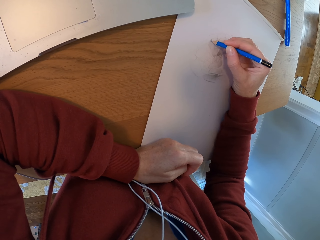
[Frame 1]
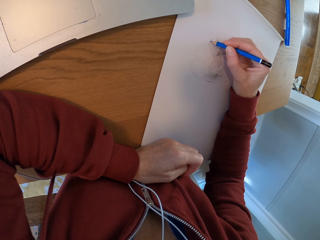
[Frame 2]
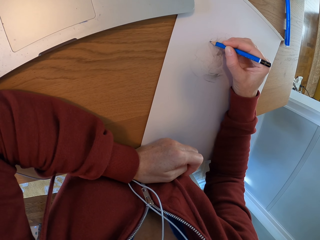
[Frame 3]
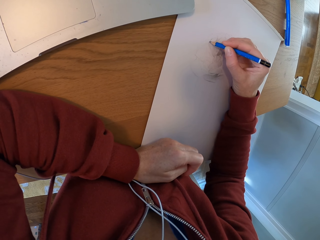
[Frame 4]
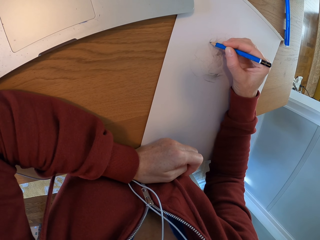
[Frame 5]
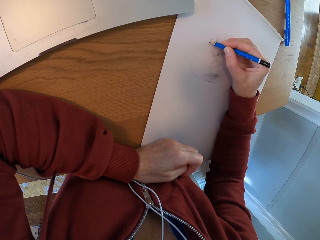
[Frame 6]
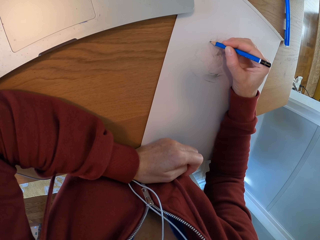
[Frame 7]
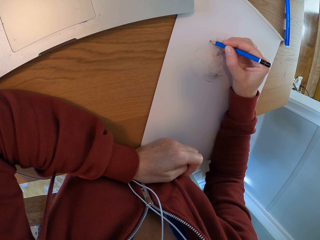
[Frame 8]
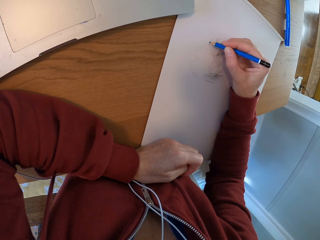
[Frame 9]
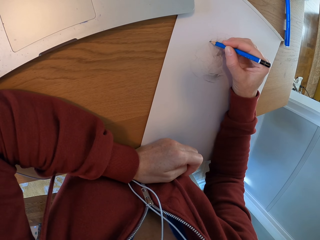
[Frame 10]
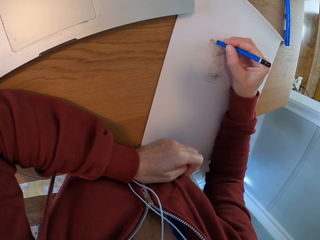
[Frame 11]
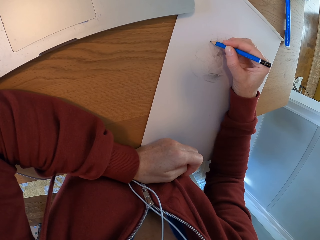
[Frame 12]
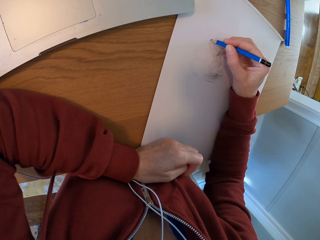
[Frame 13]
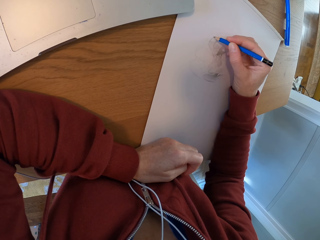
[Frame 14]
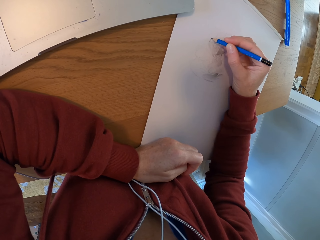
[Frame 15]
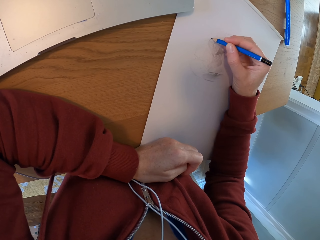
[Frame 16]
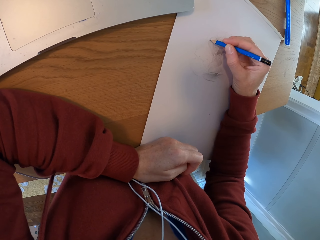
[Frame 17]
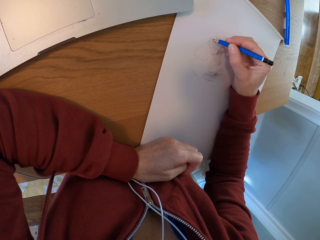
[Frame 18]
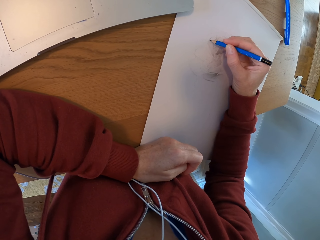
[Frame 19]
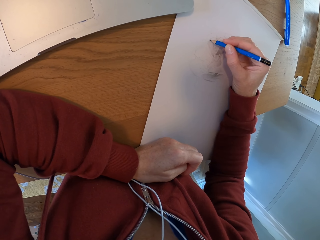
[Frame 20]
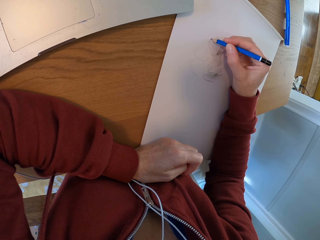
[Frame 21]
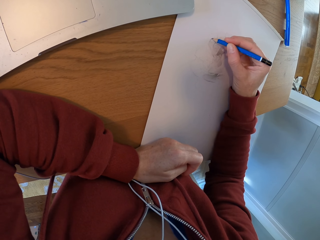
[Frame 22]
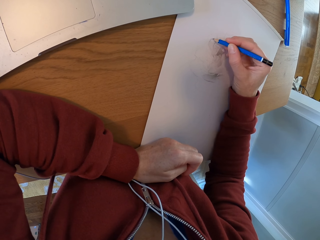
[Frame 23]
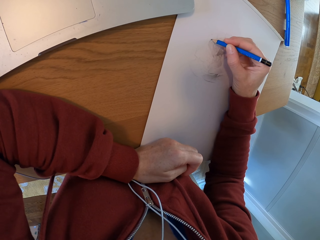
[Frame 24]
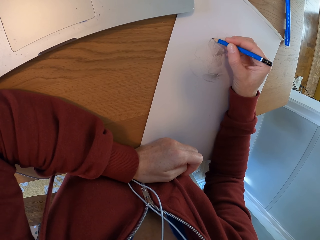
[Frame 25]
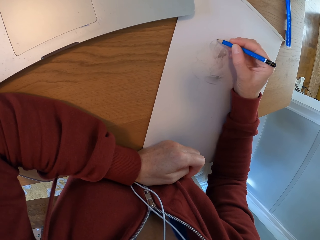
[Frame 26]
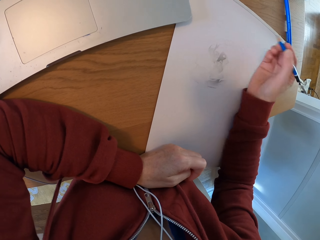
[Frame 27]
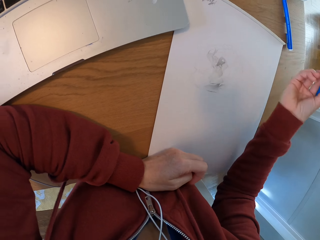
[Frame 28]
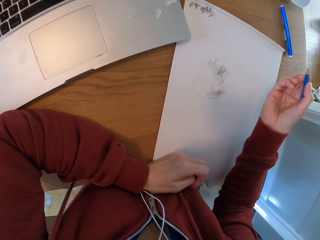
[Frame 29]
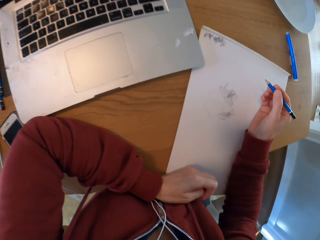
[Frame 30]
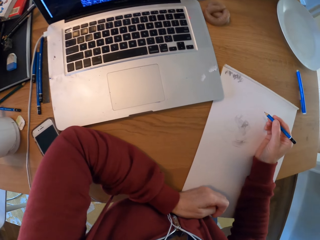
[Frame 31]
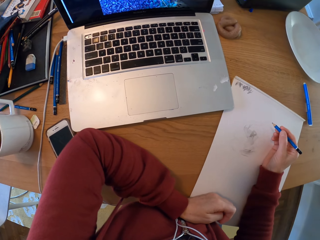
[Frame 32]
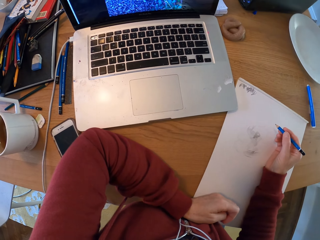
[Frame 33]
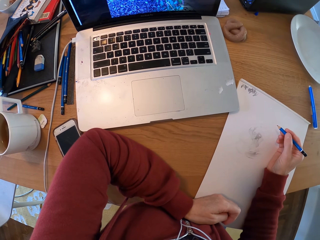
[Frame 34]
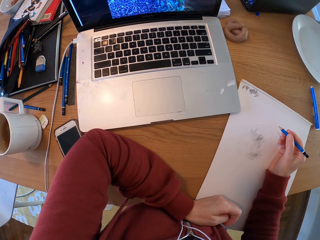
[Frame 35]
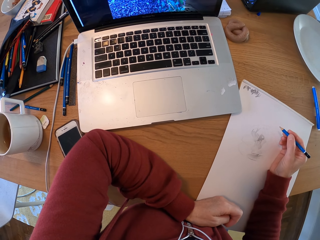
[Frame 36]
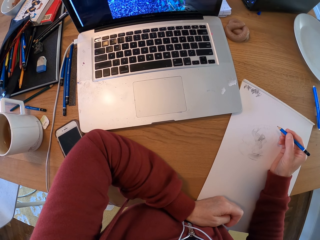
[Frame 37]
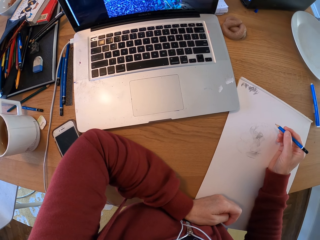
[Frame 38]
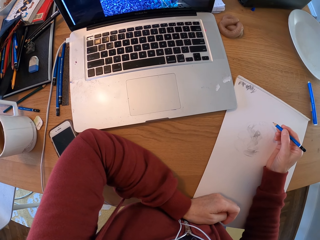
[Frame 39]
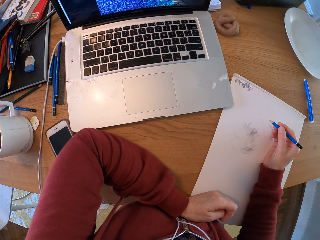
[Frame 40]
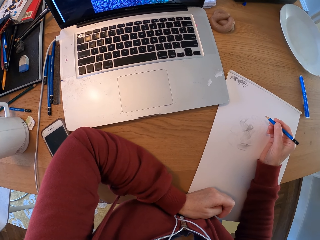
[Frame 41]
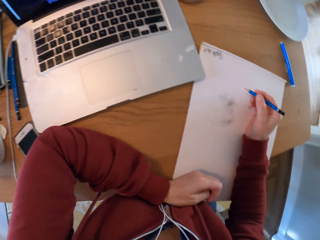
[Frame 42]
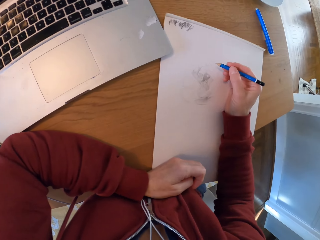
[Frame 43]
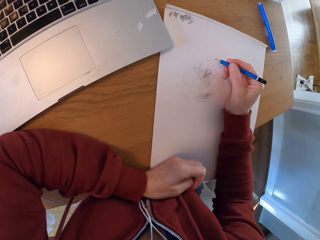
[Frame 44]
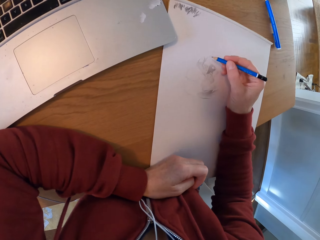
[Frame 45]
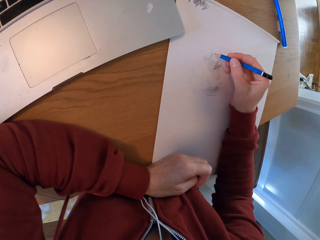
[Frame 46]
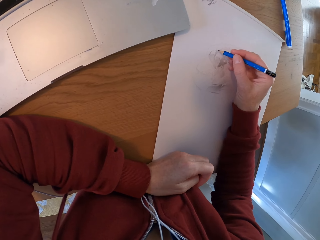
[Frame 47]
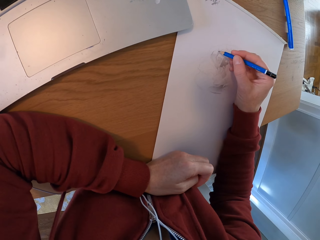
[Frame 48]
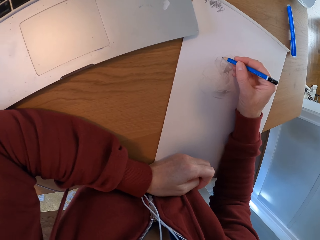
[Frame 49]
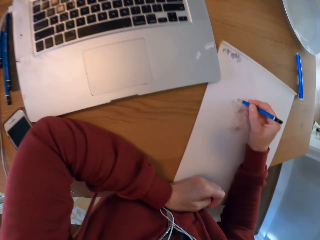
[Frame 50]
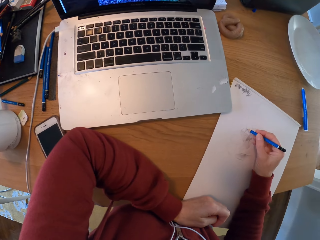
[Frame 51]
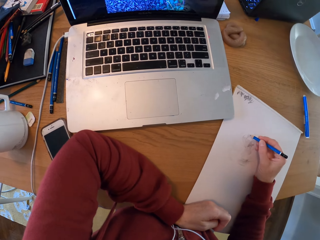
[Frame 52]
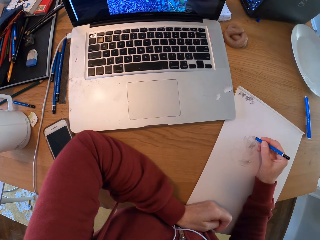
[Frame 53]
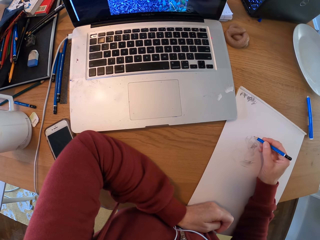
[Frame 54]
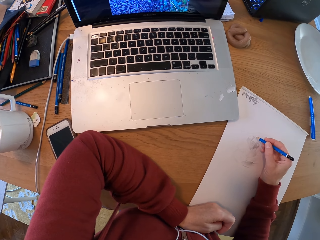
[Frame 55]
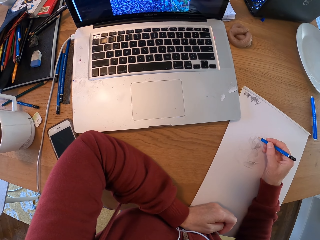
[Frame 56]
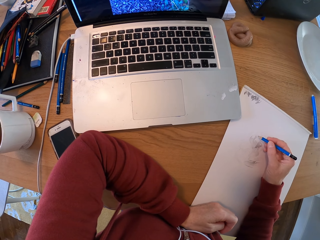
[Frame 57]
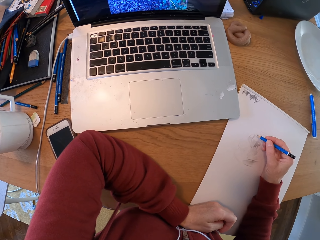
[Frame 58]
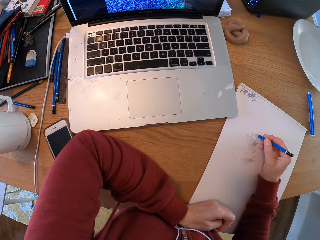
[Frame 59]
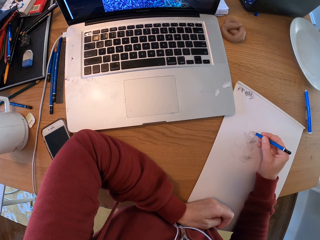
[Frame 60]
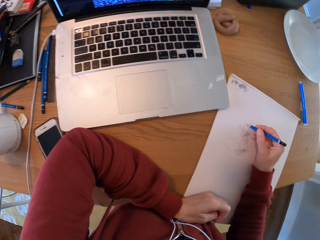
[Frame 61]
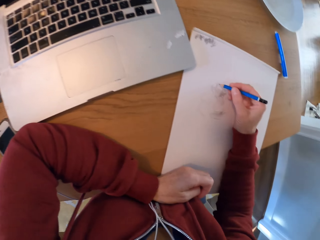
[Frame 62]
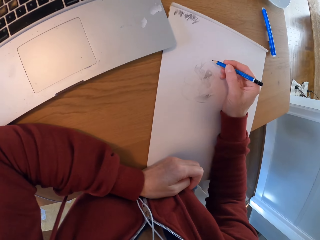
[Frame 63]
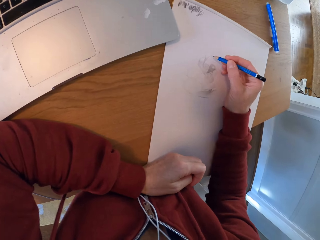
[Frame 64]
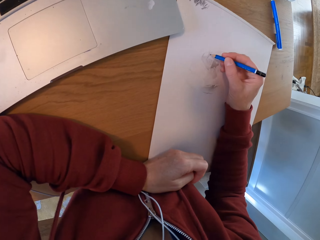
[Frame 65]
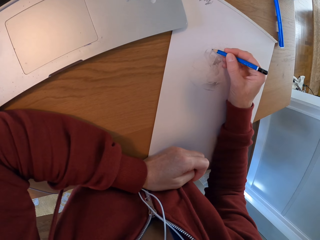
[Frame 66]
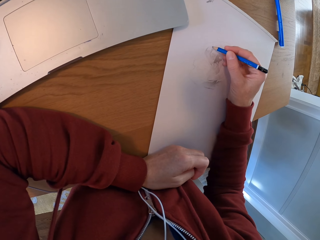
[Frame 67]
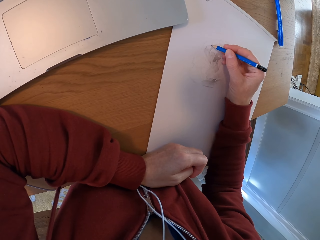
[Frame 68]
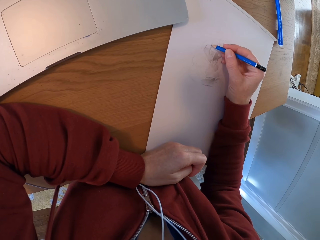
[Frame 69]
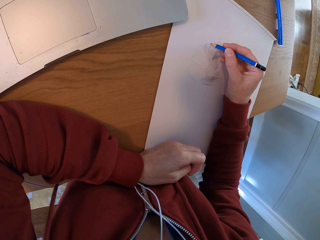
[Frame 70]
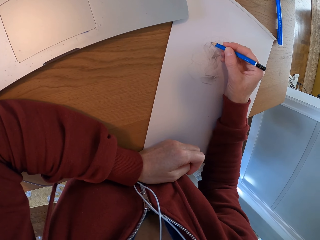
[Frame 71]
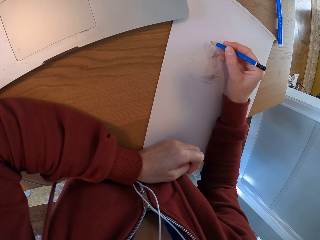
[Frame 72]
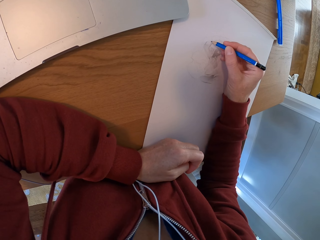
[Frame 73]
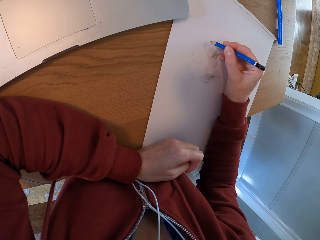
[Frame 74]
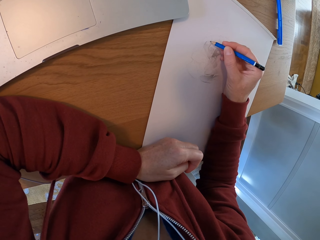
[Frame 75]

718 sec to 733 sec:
The camera wearer turns around the room. They move the right hand. They look at the laptop. They draw on a paper. They look at the laptop. They draw.

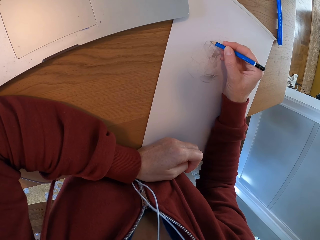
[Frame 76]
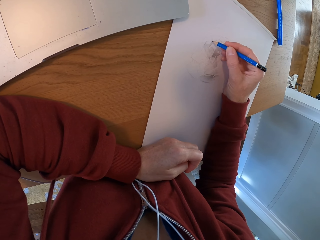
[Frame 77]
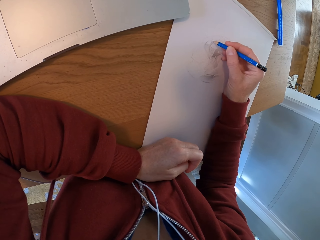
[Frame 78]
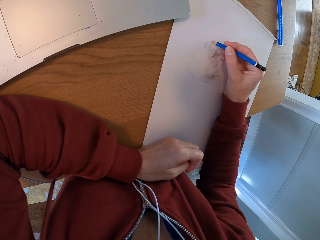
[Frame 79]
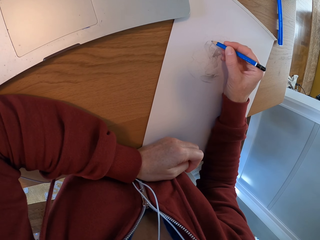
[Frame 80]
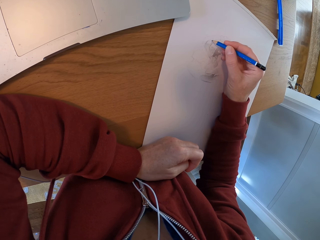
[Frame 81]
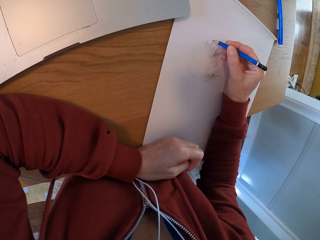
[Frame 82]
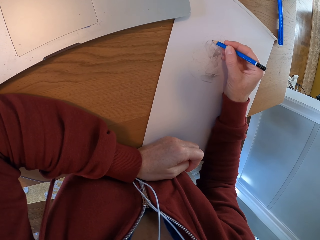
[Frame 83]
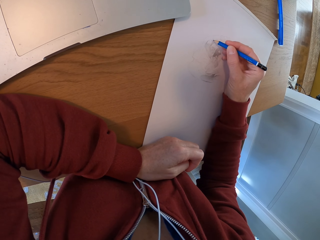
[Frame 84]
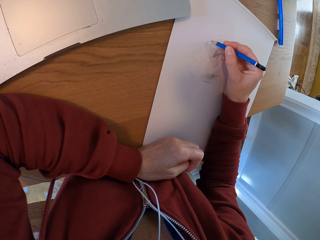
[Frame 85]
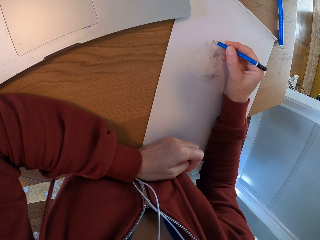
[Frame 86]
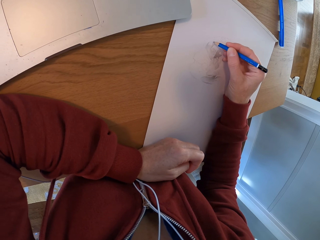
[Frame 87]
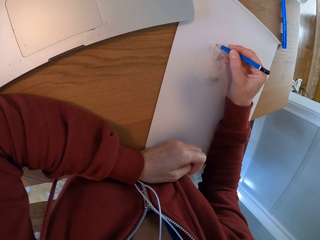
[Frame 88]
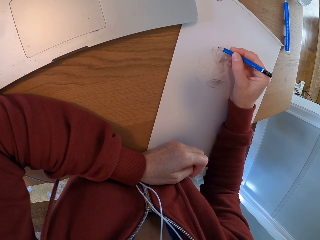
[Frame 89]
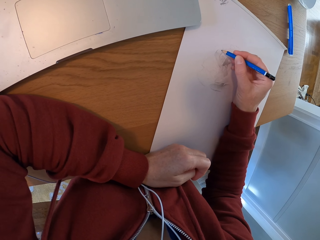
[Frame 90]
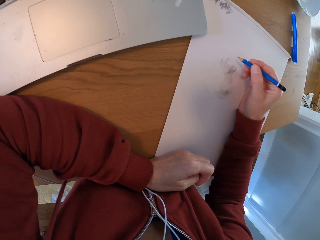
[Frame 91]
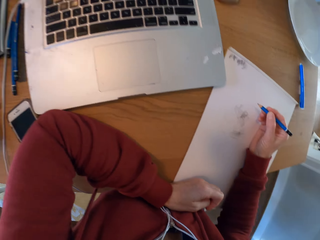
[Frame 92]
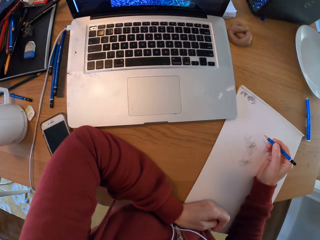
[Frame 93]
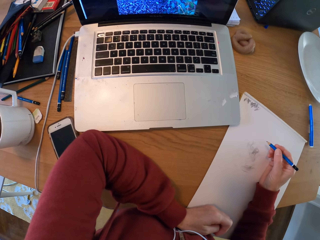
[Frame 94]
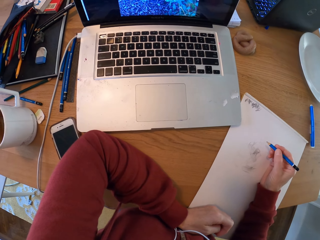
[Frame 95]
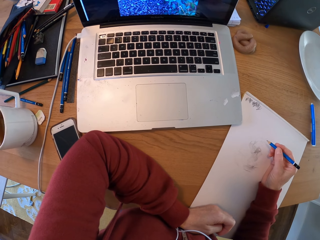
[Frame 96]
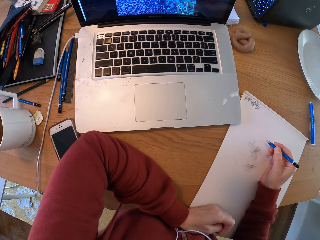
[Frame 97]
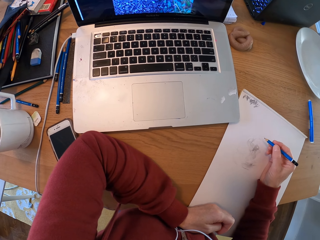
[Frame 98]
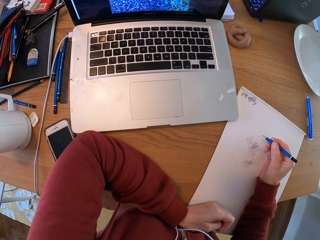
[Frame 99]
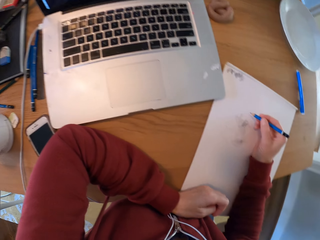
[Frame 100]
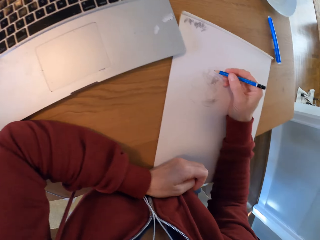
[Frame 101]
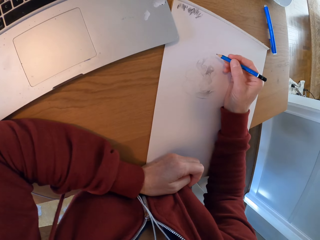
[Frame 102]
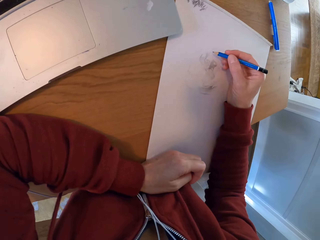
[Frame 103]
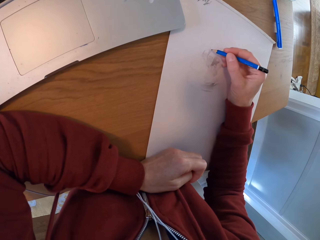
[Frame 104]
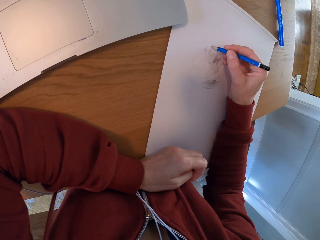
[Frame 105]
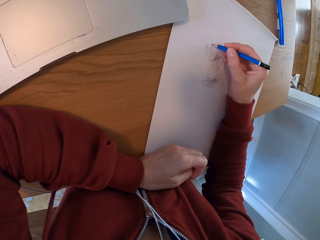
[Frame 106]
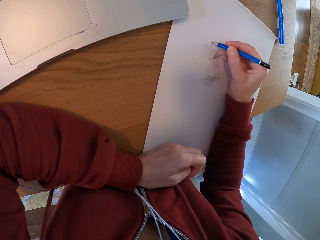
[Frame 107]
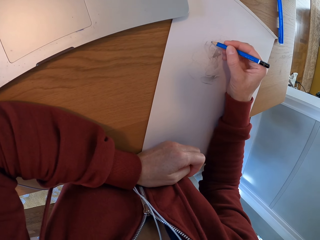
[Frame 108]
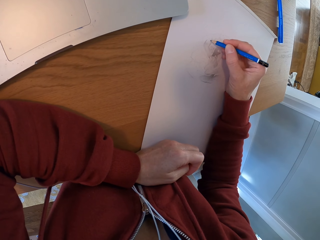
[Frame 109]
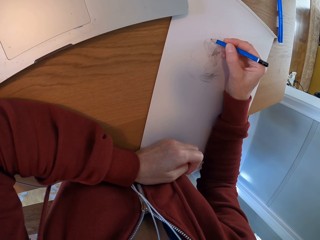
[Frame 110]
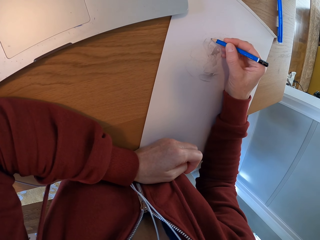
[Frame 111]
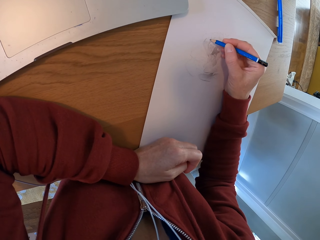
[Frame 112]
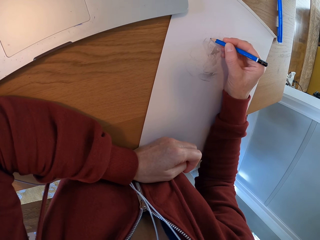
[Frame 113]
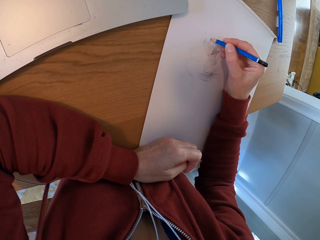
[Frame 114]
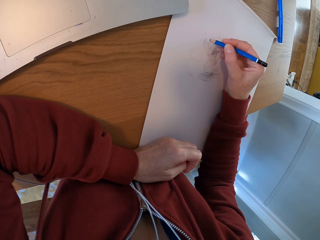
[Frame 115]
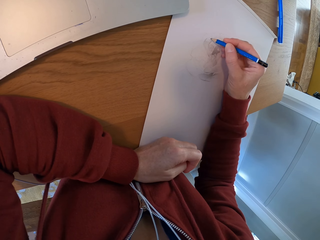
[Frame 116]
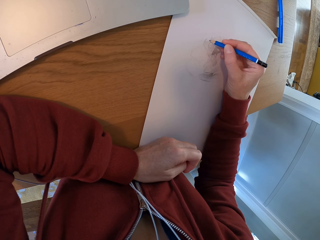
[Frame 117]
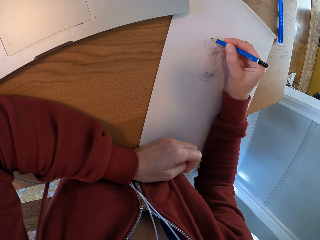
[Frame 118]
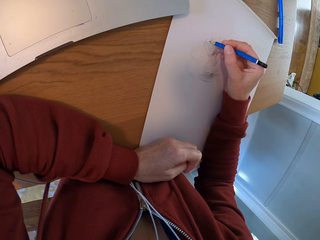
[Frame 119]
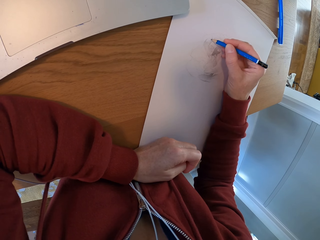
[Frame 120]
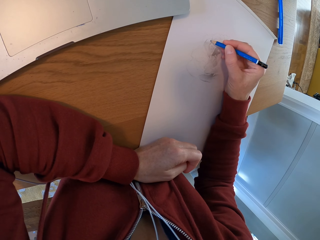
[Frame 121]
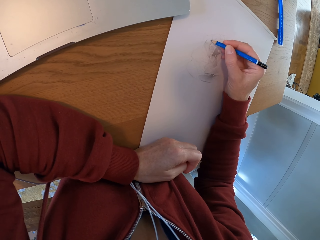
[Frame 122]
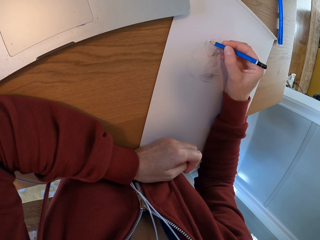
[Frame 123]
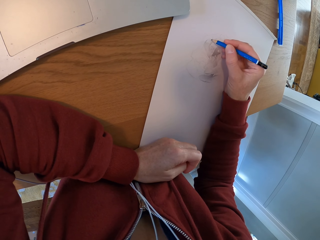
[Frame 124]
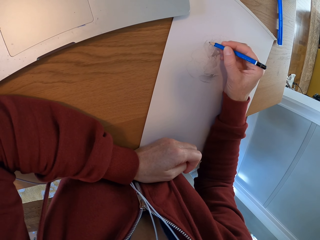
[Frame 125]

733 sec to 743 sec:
The camera wearer turns around the room. They look at the laptop. They draw on a paper.
